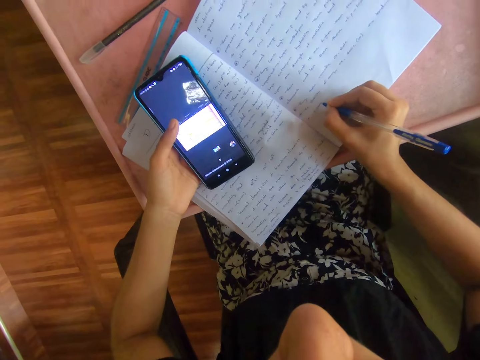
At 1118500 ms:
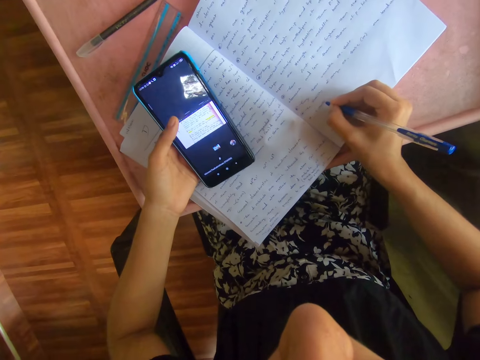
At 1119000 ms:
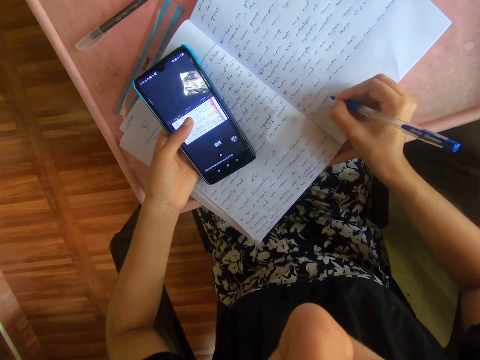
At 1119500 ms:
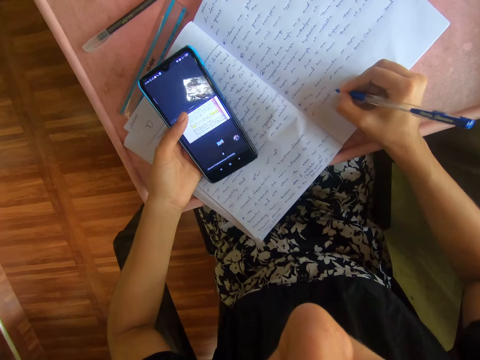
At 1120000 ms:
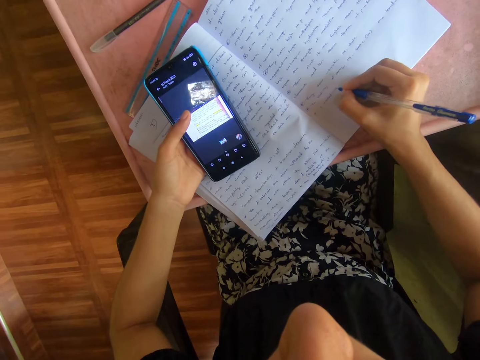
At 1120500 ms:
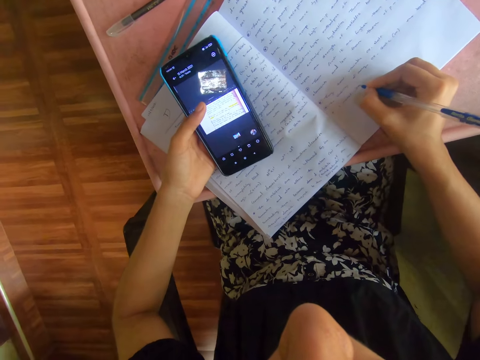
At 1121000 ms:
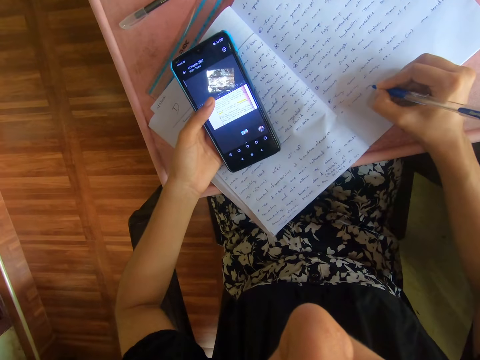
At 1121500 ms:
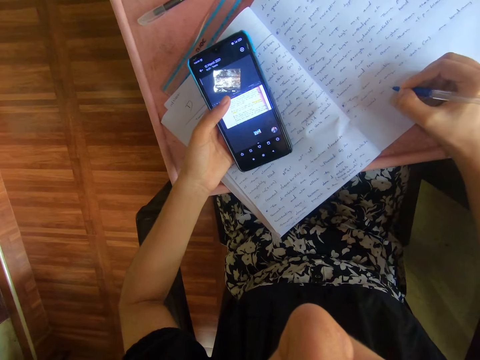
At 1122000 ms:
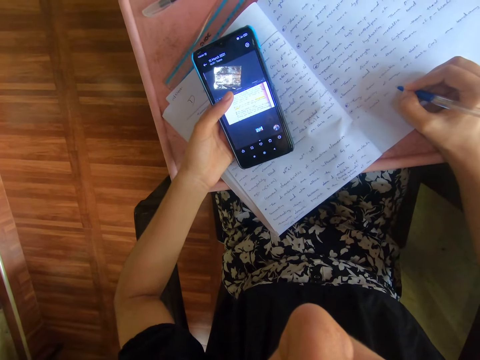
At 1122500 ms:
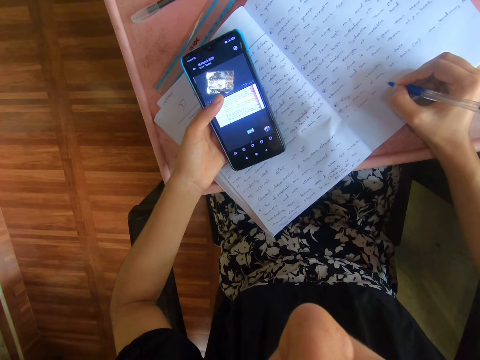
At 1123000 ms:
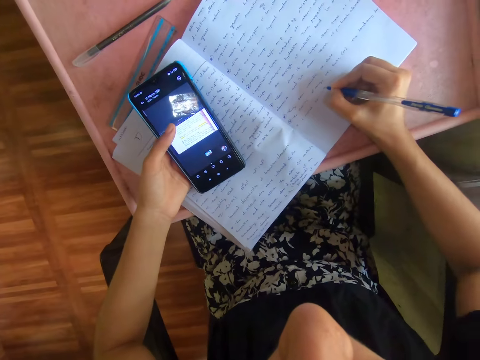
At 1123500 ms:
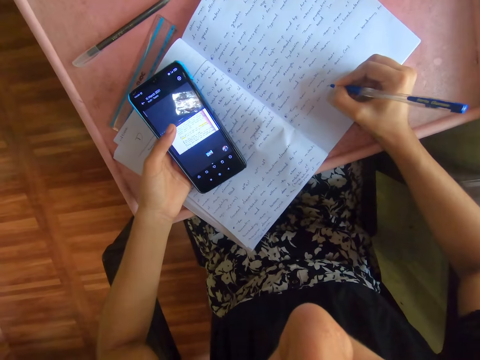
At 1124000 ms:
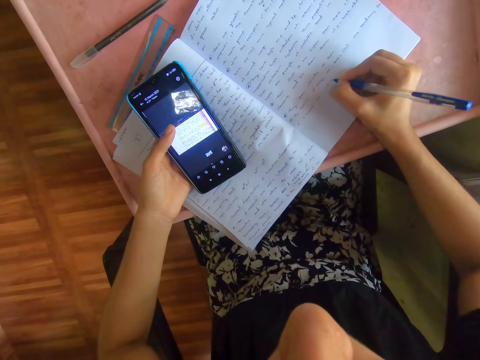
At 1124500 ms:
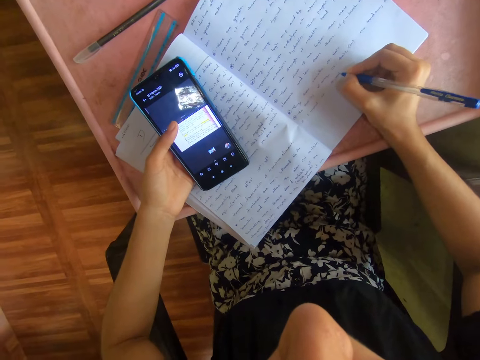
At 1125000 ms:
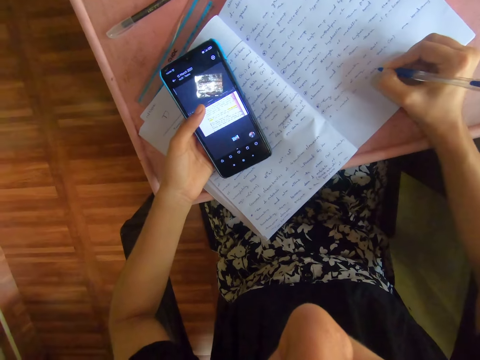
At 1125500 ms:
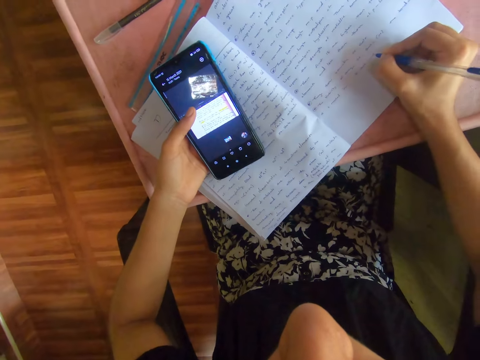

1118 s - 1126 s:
The camera wearer operates the phone. They write on the notebook.

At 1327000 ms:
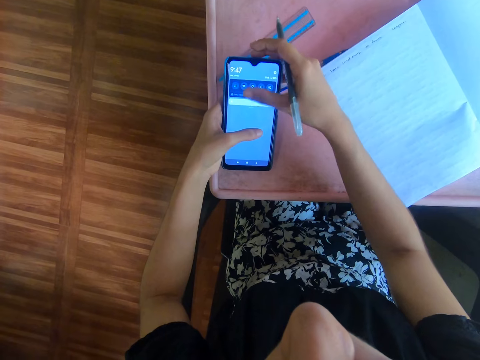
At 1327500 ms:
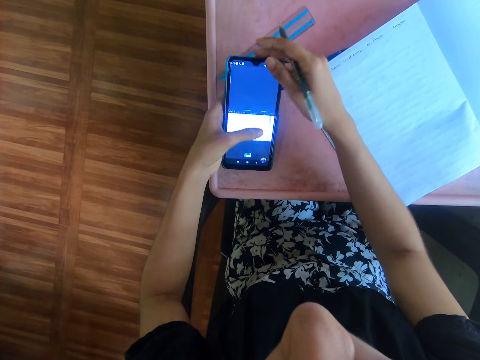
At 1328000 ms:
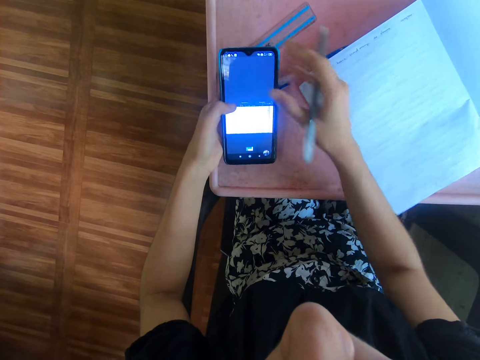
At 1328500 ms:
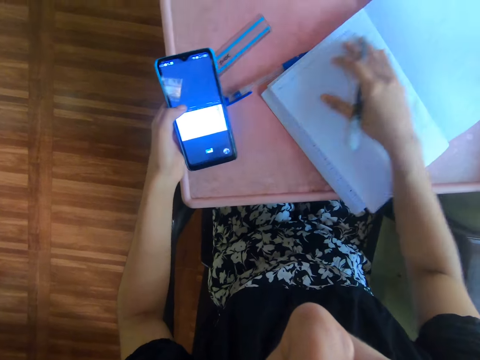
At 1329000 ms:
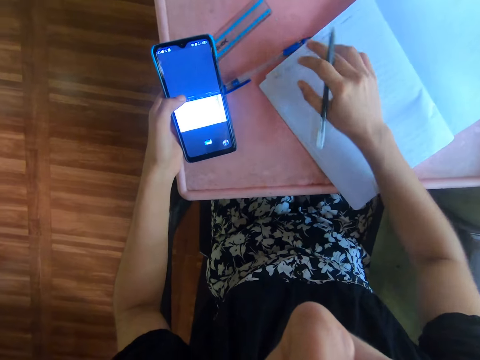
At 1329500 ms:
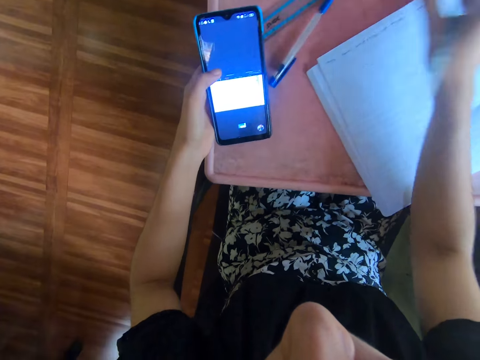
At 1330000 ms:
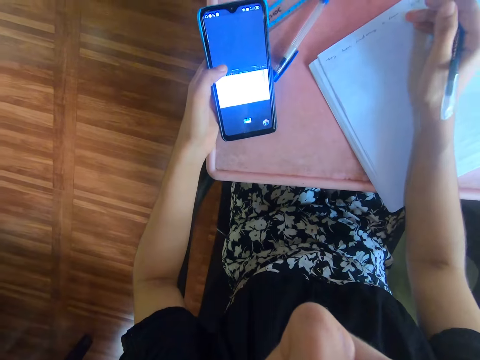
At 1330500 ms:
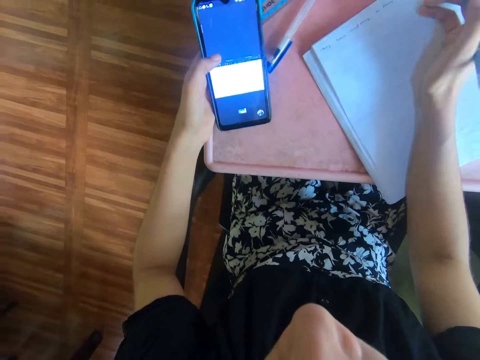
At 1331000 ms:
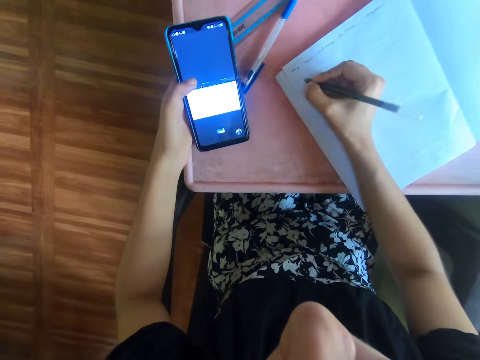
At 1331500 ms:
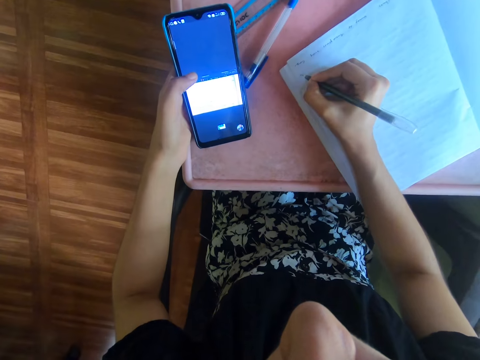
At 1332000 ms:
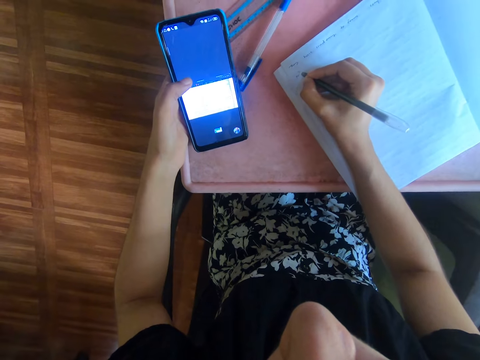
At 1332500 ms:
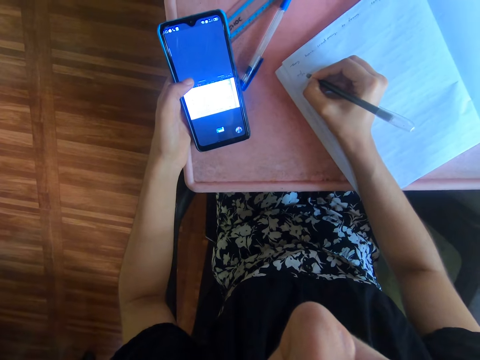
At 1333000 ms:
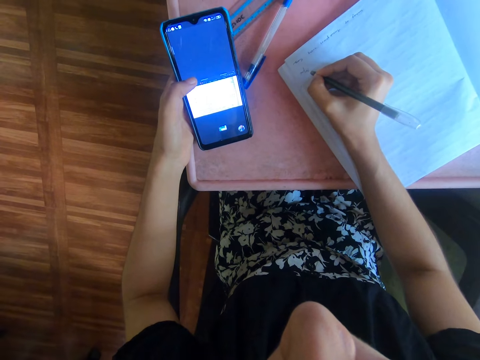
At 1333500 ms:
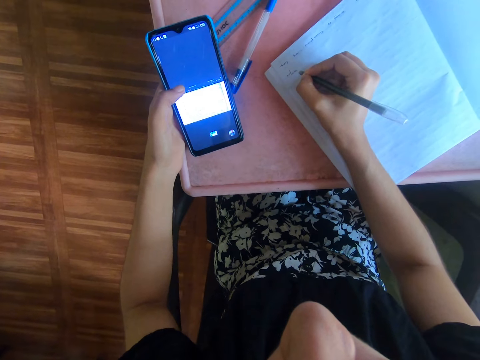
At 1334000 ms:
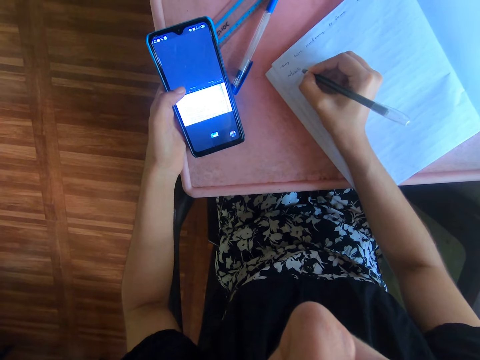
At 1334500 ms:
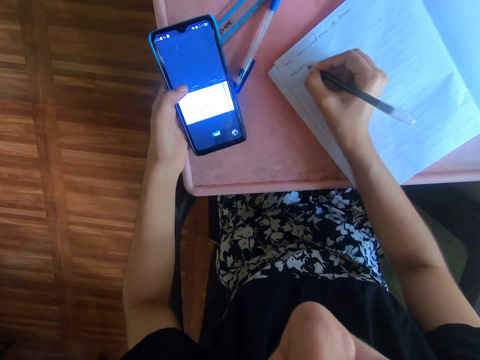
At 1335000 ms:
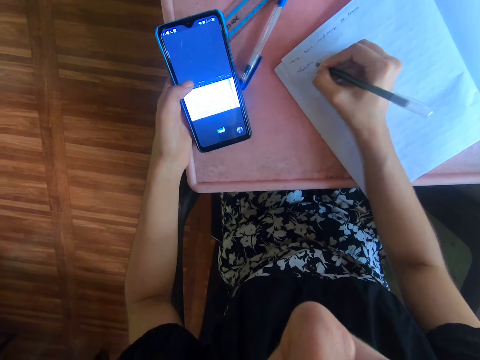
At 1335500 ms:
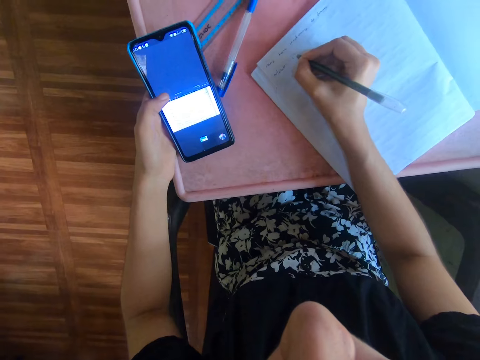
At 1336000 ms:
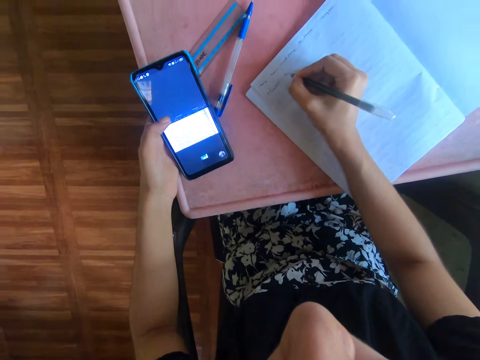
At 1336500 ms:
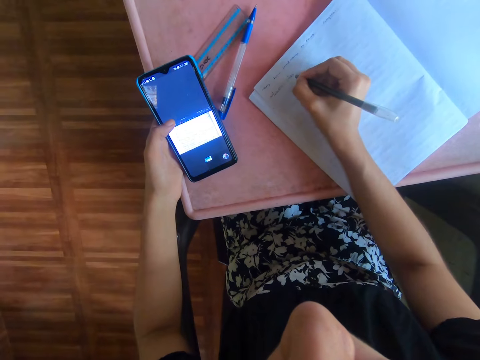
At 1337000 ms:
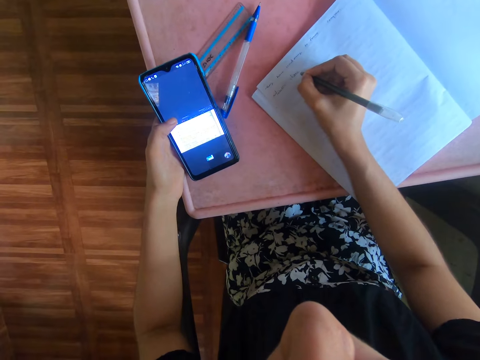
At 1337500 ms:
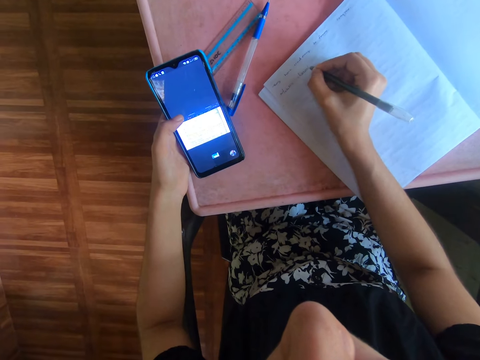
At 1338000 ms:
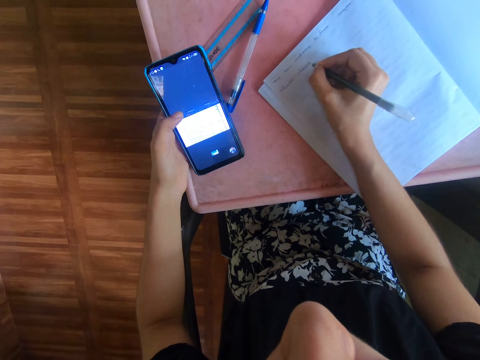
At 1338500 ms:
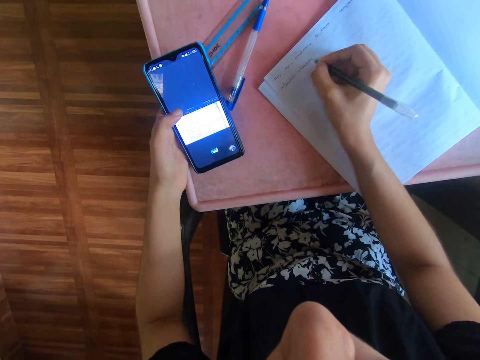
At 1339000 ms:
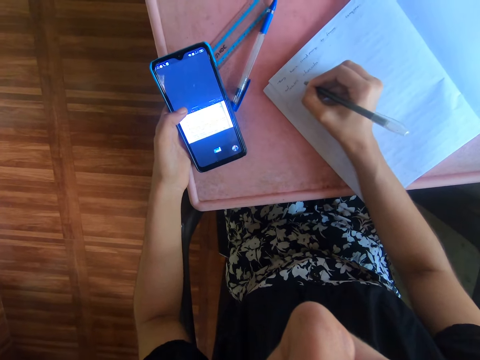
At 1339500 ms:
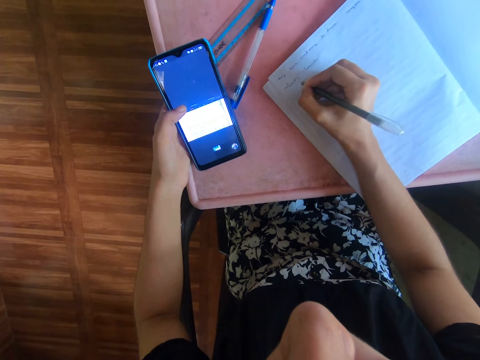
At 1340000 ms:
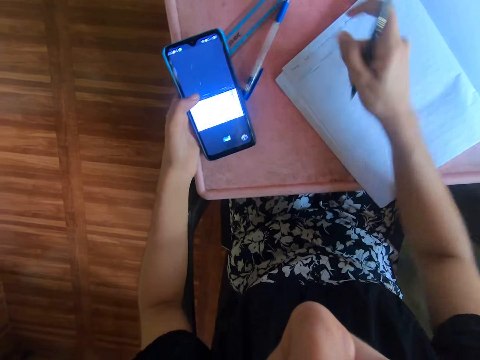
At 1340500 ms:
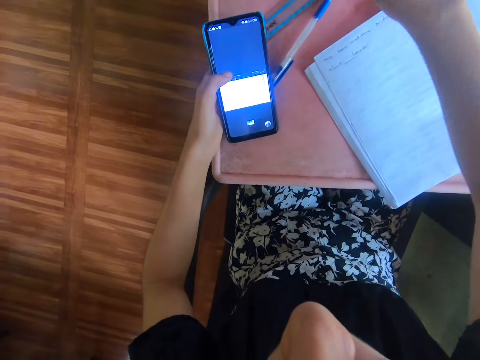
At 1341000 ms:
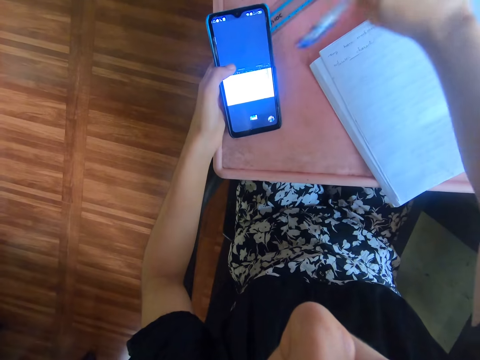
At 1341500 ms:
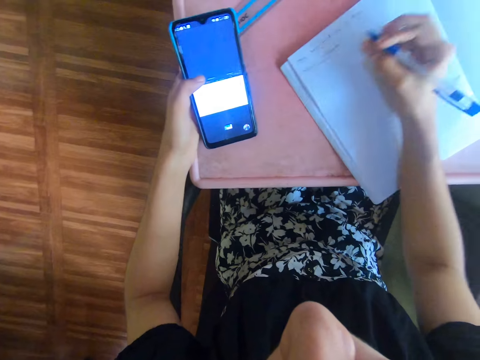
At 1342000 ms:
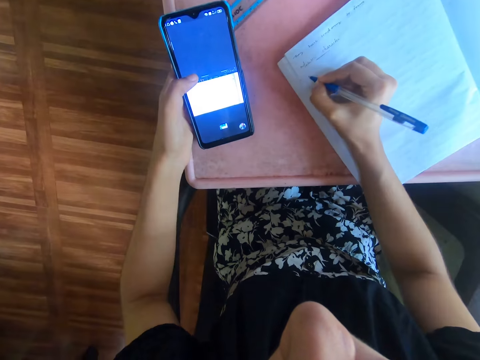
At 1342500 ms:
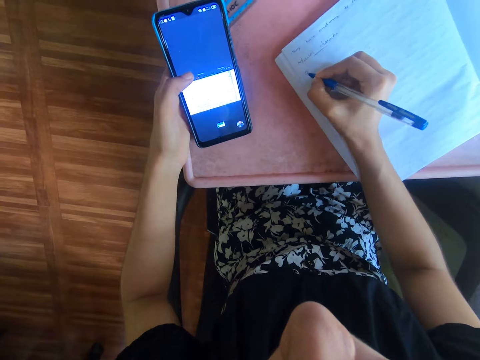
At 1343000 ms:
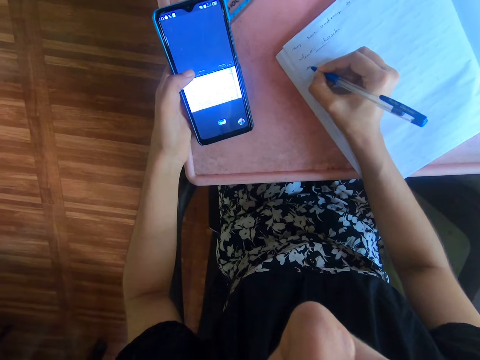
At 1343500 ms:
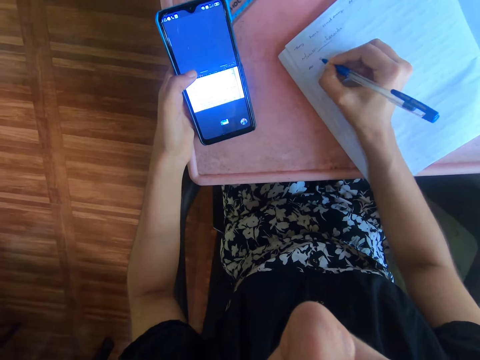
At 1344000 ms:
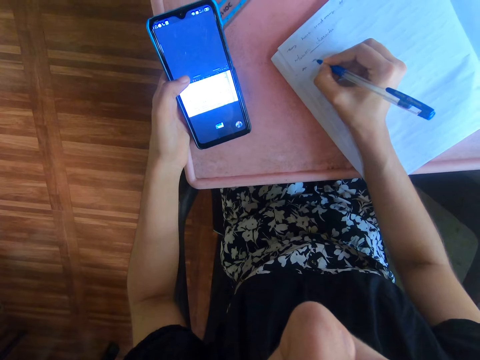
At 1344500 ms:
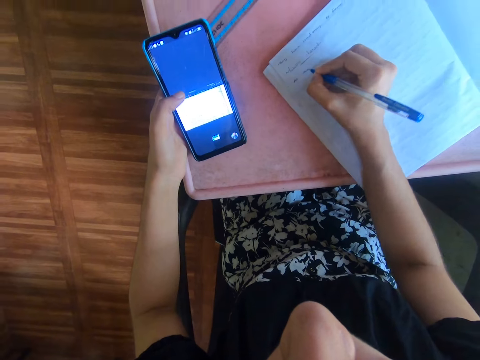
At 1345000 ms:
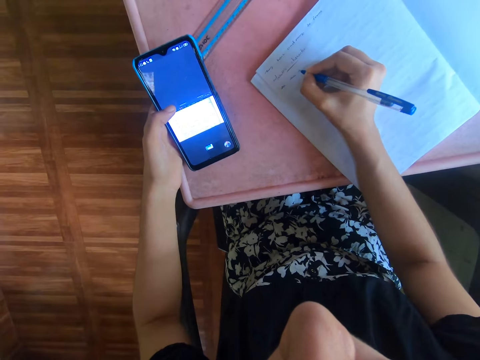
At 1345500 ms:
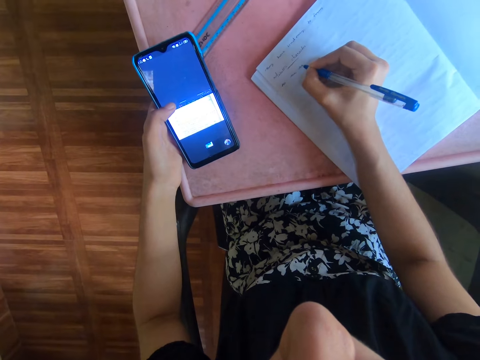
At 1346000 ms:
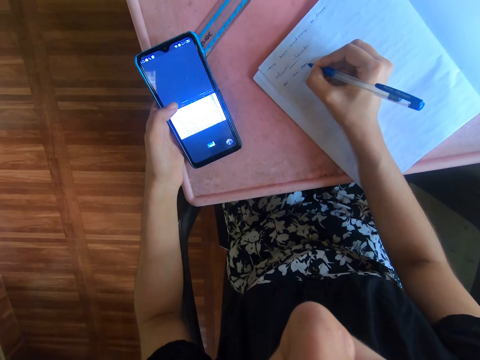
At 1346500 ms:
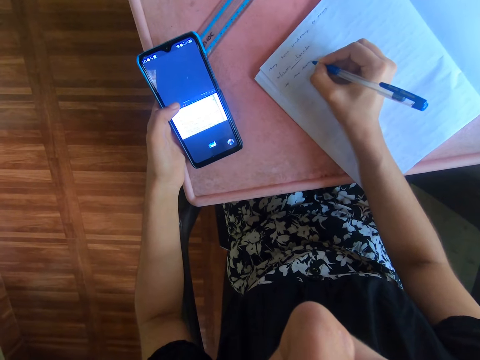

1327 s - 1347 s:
The camera wearer touches the notebook. She writes on the book with the pen in her right hand. She drops the pen on the table with her right hand. She takes the pen from the table with her right hand. She writes on the book with the pen in her right hand.
